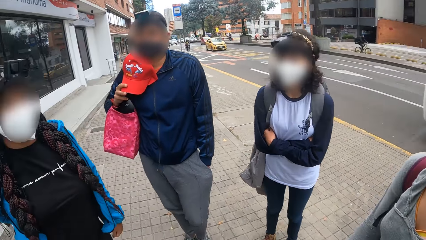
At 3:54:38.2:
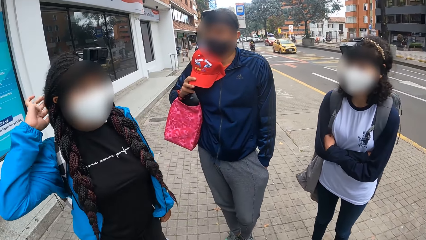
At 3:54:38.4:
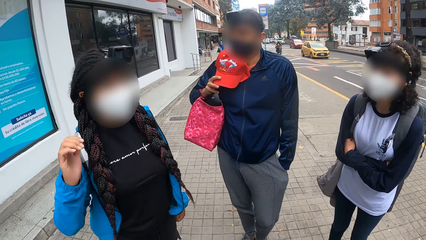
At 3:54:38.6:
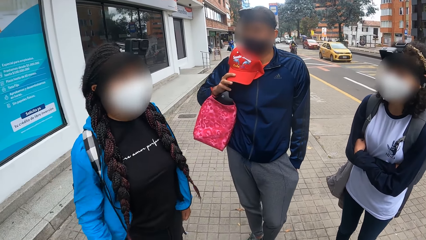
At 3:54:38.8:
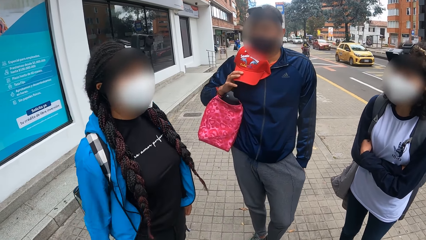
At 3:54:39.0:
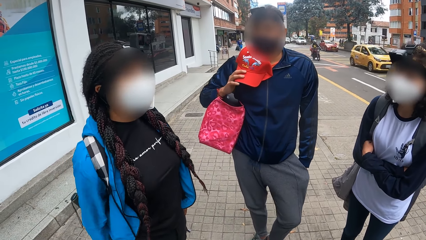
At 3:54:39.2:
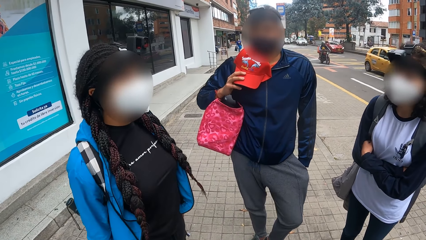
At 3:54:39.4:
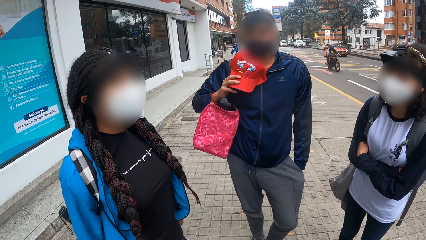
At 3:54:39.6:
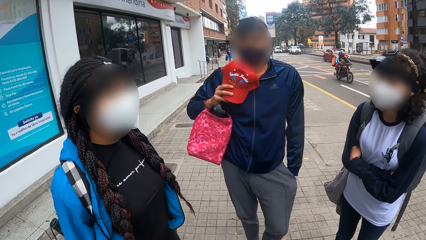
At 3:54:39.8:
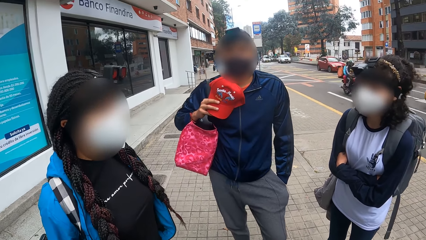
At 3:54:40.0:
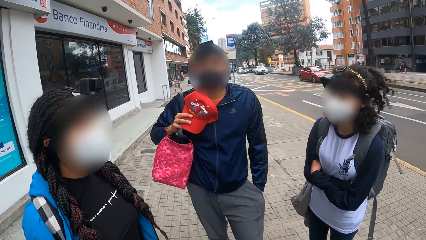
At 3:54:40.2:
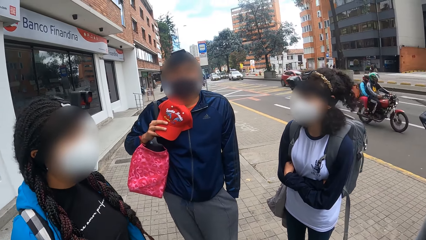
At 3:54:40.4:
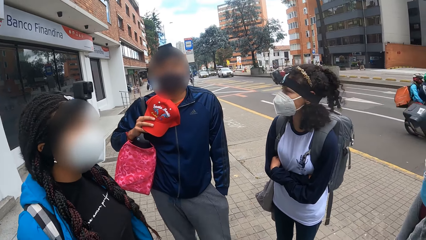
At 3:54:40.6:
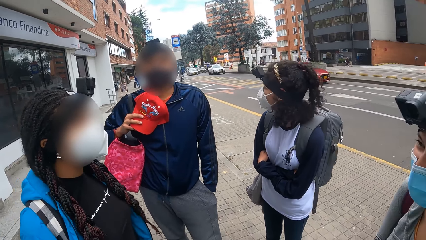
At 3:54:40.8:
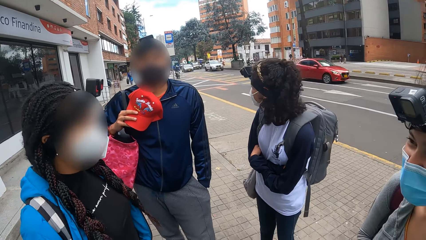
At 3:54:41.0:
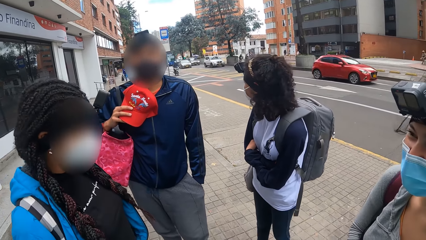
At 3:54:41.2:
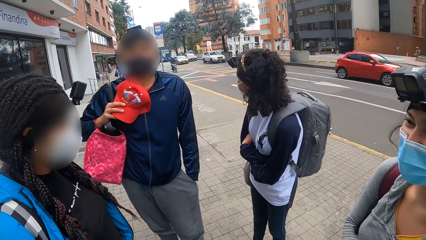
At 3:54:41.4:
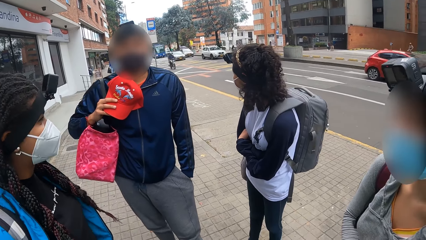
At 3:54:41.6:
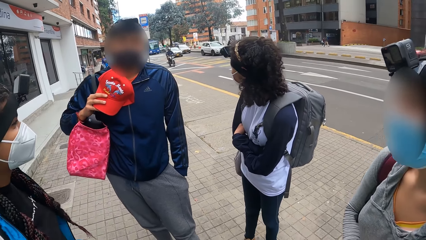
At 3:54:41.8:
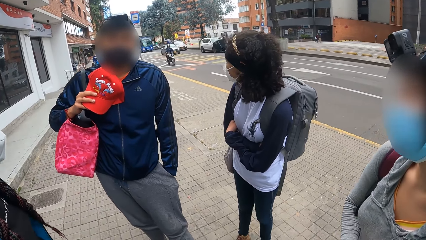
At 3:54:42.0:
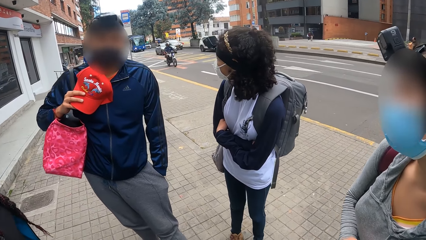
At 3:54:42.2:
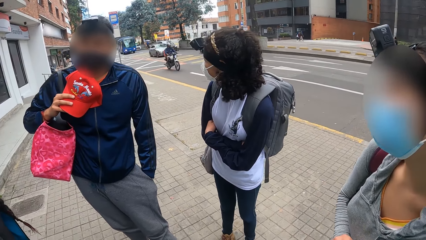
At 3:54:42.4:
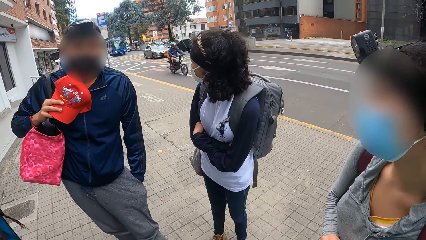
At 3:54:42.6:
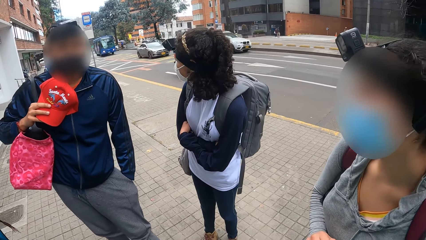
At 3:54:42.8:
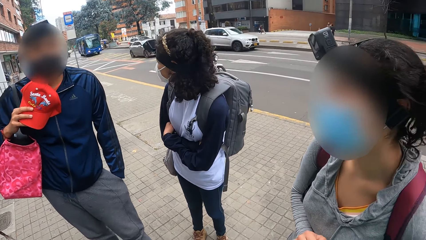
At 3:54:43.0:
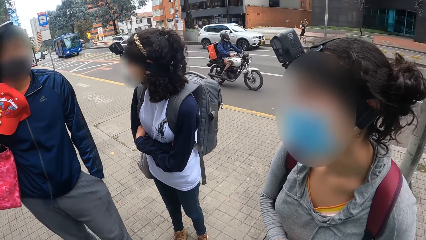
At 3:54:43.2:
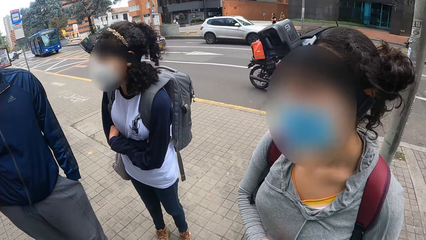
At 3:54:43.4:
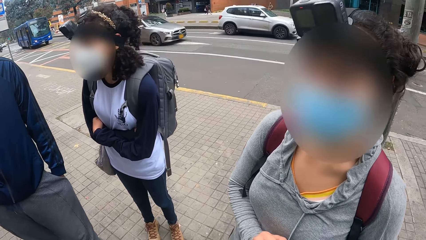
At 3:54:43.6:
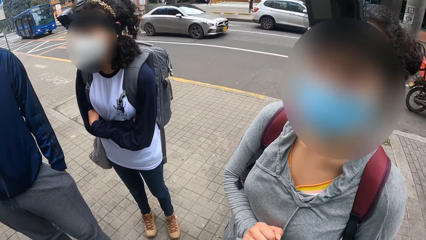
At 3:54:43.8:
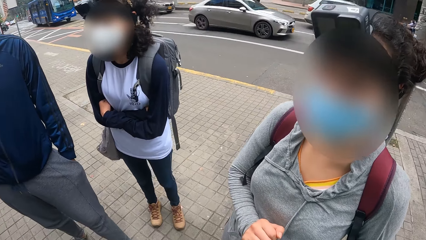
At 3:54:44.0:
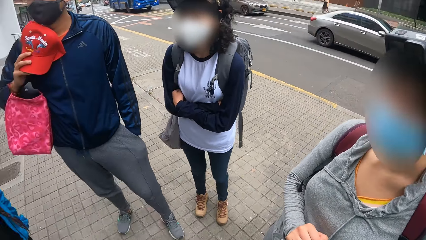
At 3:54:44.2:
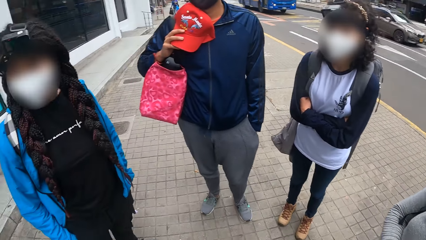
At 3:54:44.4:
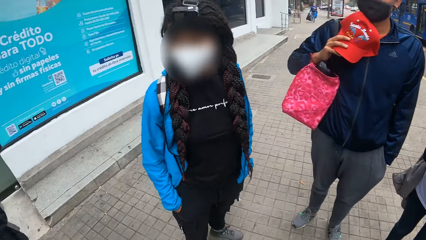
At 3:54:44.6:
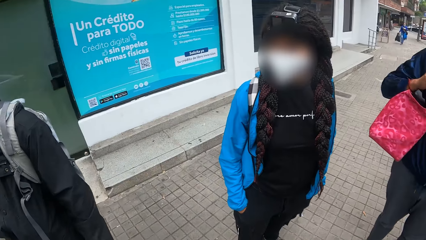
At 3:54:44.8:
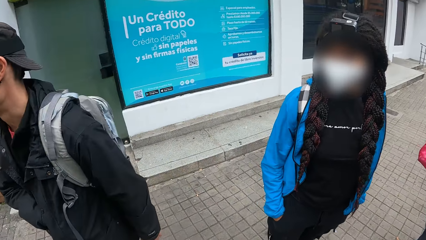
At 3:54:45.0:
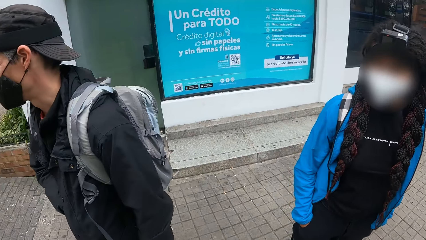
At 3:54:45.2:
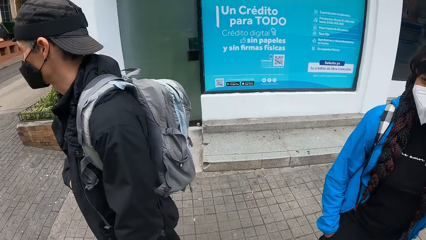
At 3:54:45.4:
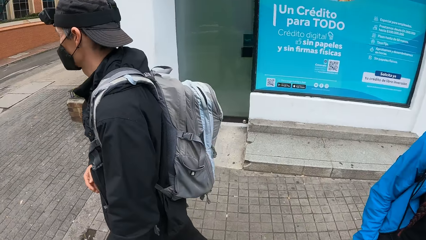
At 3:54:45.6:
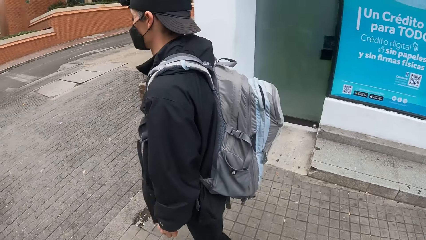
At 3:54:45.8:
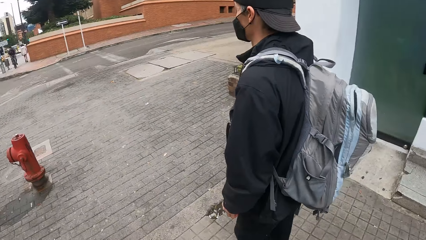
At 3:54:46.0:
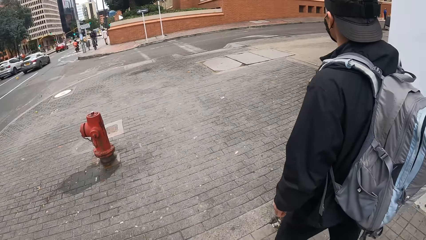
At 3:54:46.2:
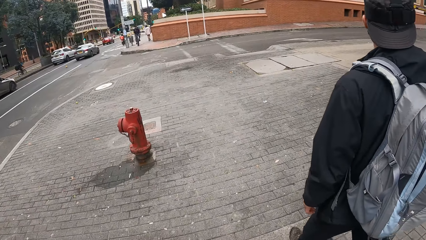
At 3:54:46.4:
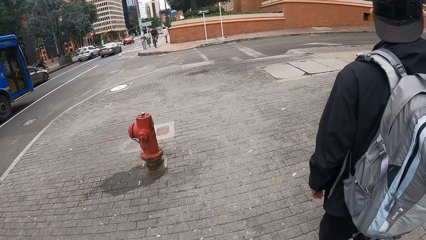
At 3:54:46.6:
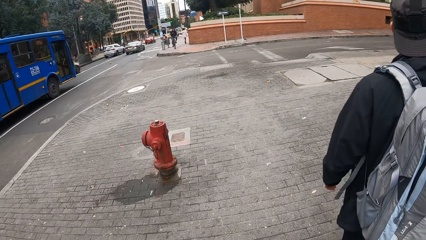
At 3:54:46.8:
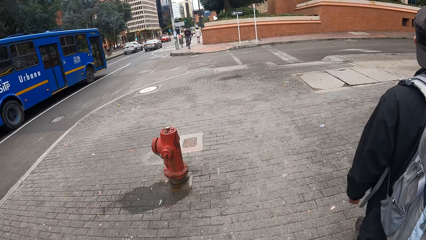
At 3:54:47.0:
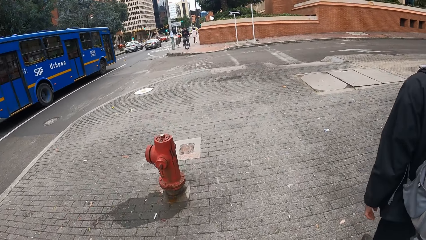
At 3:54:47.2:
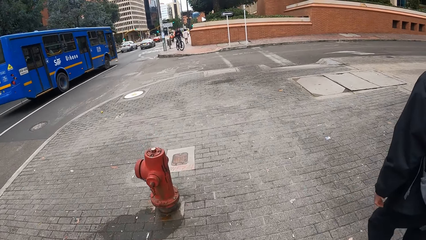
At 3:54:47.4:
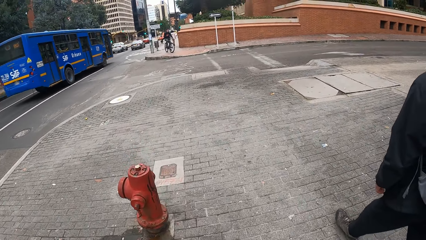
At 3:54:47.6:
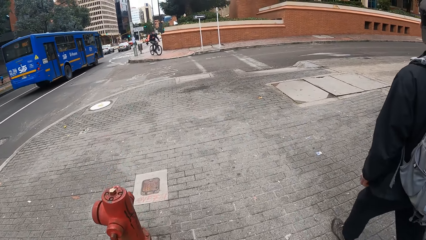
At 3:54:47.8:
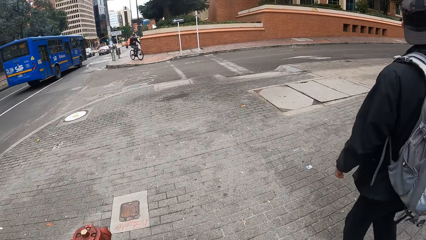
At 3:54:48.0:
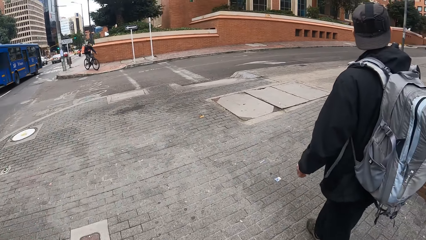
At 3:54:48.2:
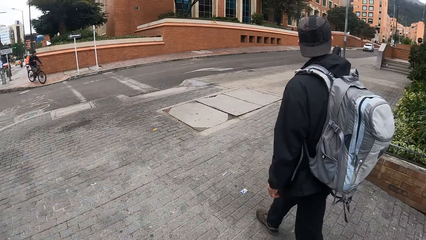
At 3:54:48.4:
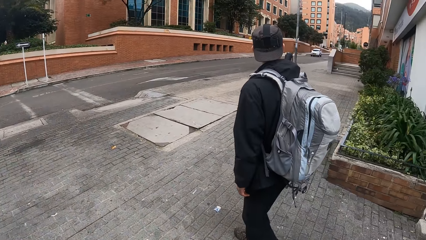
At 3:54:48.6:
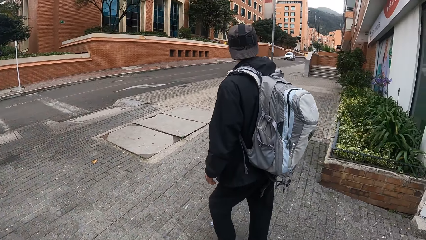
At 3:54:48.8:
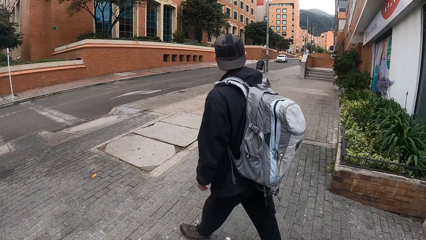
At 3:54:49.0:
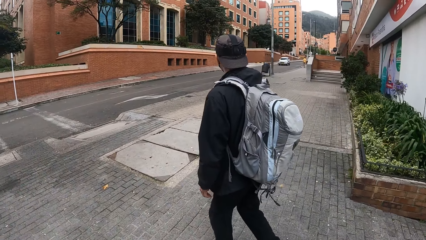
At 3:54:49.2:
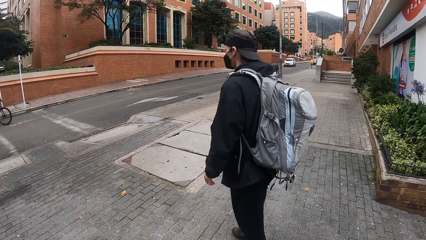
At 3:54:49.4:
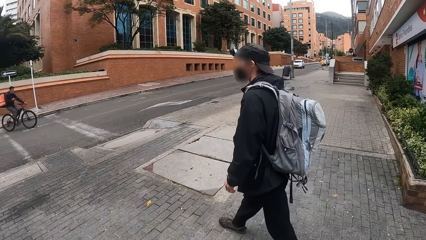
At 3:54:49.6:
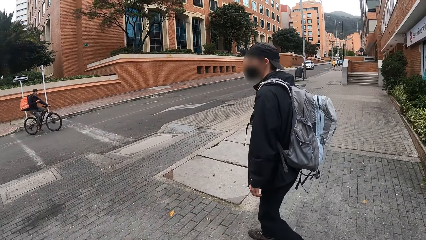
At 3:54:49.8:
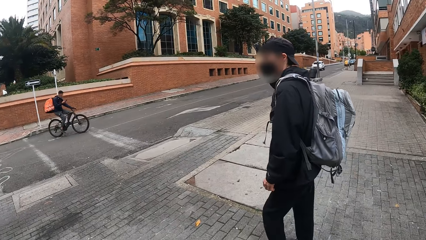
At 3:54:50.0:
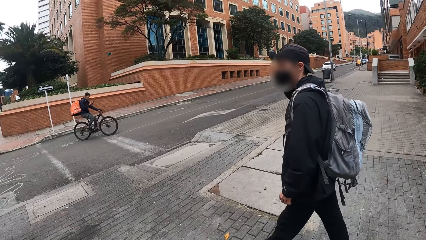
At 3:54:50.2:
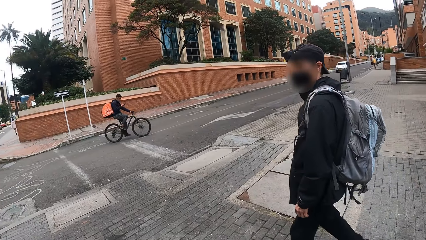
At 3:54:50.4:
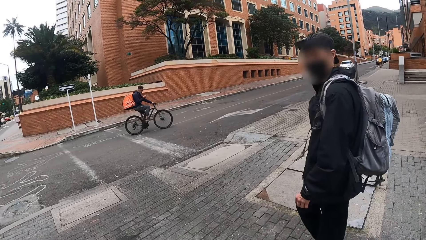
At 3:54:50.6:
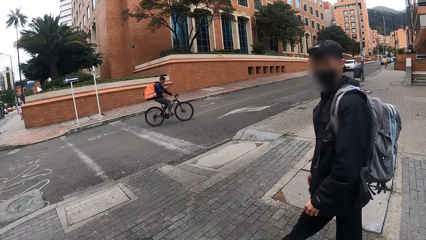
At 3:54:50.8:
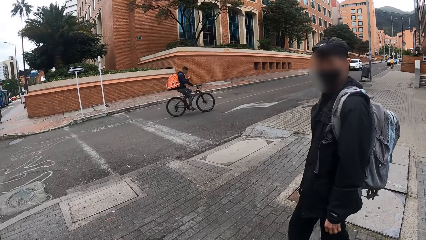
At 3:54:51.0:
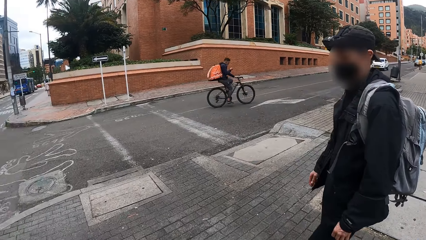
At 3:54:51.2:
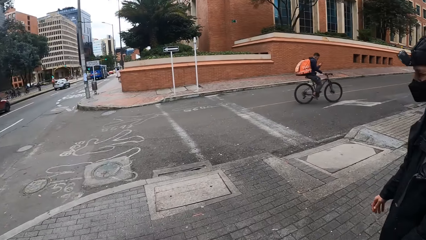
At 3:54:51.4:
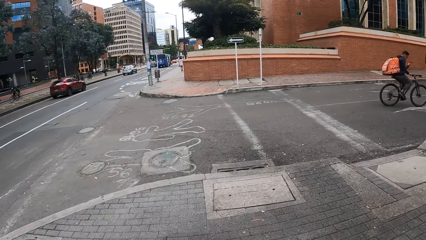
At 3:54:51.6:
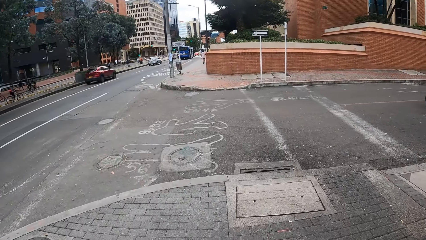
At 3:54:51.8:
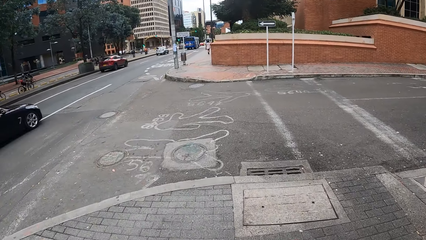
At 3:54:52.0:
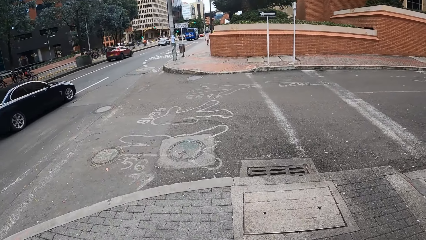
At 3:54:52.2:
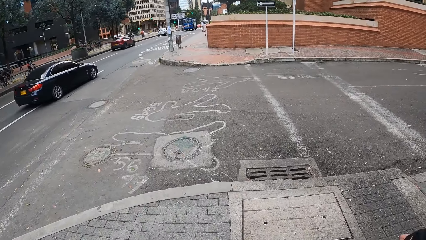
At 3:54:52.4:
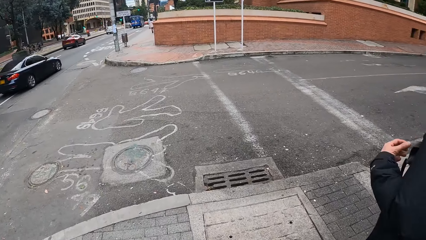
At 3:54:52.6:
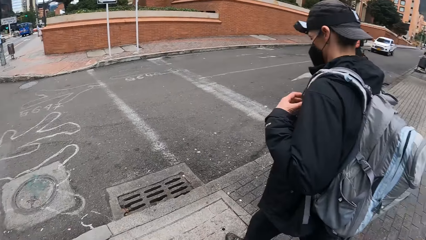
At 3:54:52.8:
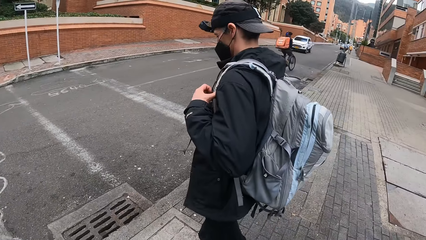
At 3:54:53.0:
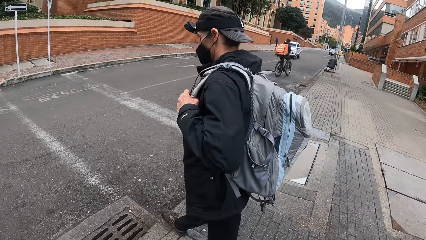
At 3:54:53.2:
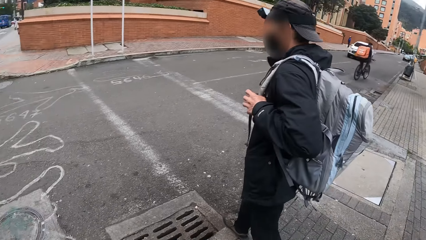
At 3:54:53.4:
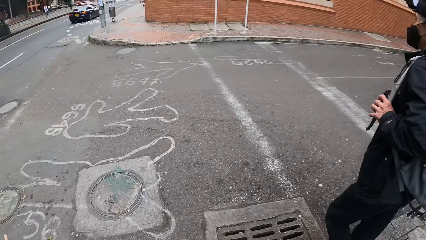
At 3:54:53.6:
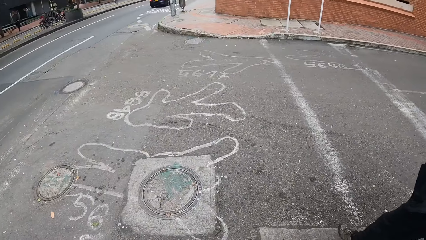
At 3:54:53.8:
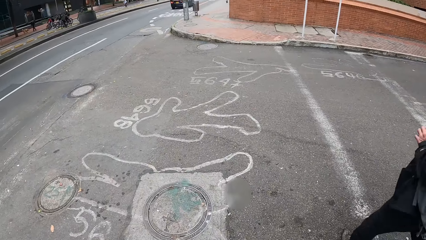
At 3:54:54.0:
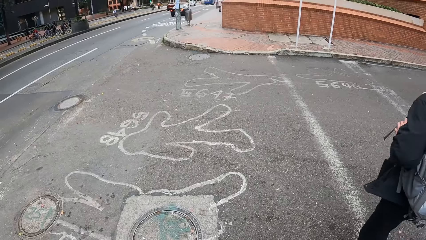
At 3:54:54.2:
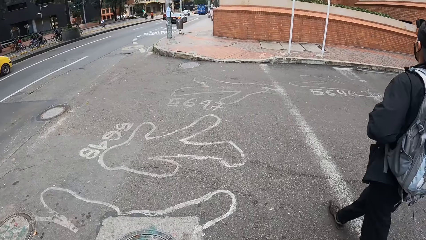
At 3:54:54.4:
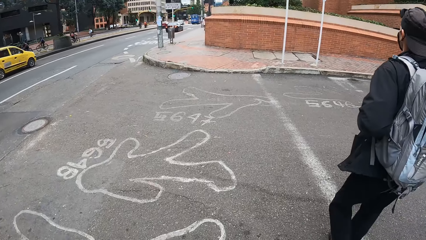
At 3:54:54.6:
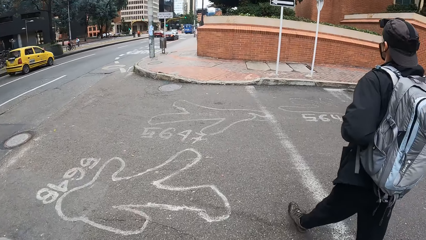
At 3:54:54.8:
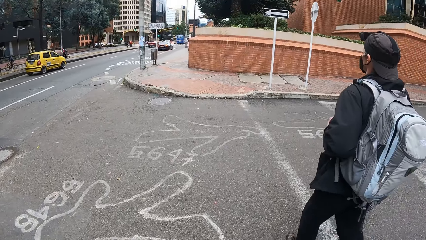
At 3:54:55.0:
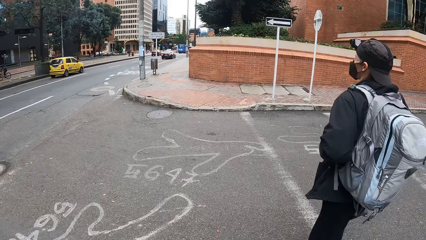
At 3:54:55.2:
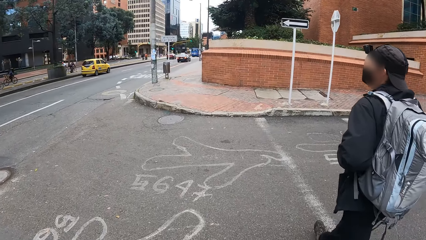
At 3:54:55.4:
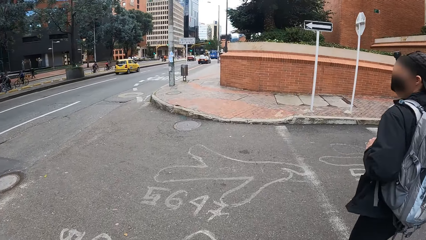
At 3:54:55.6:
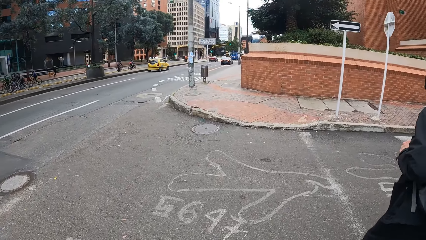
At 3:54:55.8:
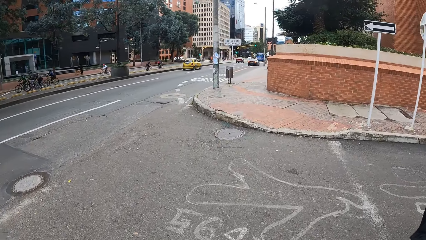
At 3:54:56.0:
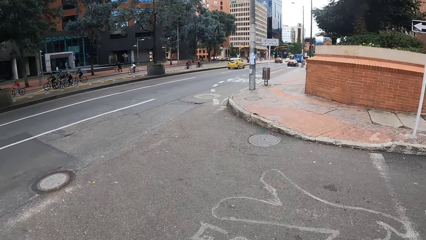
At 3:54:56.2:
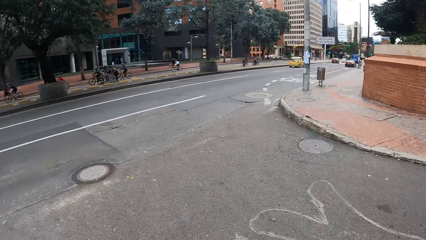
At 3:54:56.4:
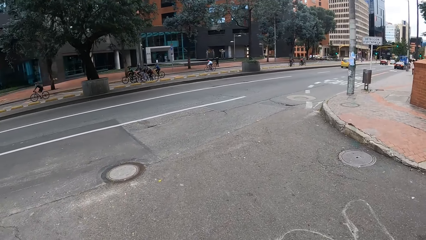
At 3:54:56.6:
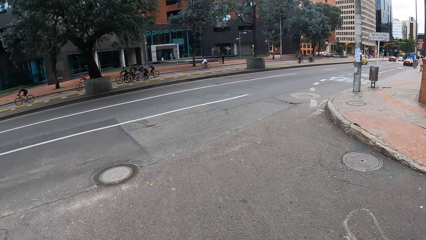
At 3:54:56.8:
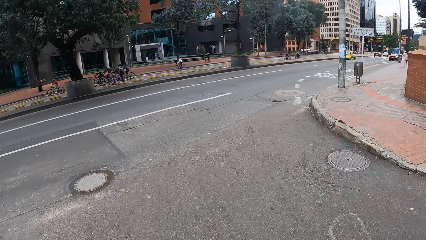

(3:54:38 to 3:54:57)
A lady gestures out with her hand. The camera wearer looks around the road. A man walks out of a store by the side of the road to the group of people. The camera wearer walks down the pathway on the road with the group of people. They cross a road with the group of people.
